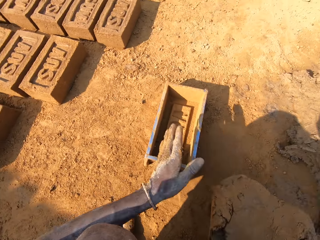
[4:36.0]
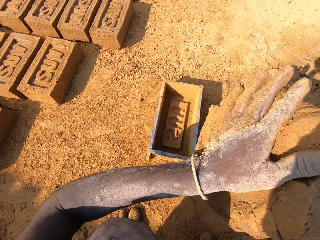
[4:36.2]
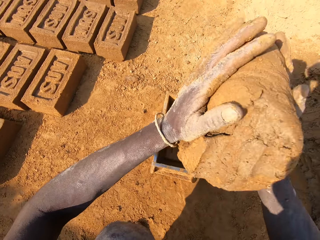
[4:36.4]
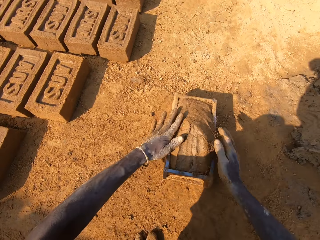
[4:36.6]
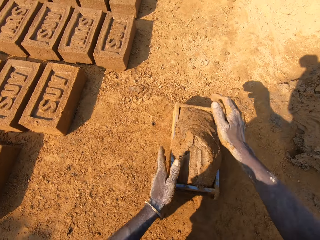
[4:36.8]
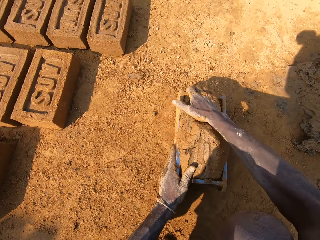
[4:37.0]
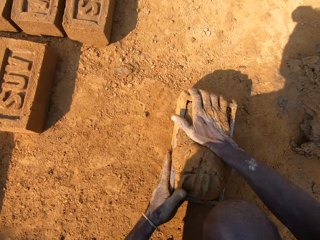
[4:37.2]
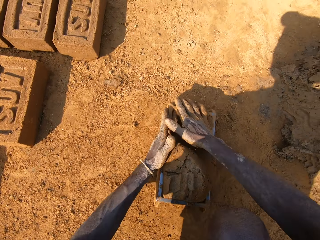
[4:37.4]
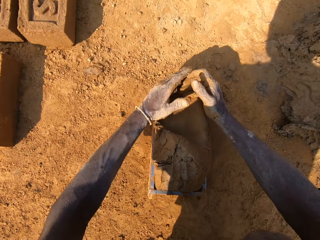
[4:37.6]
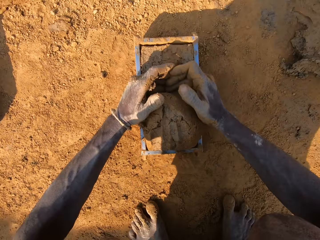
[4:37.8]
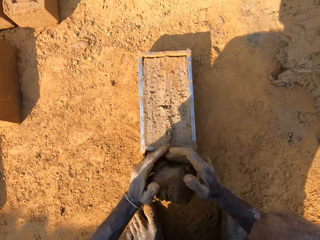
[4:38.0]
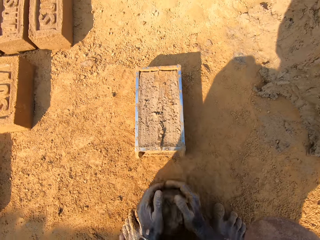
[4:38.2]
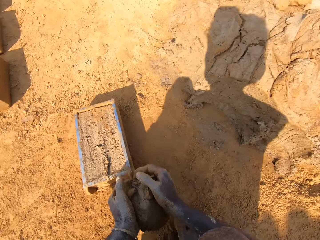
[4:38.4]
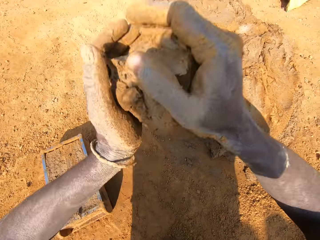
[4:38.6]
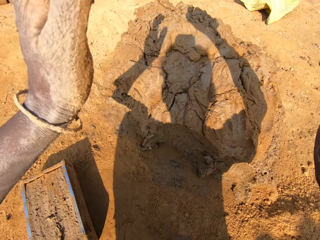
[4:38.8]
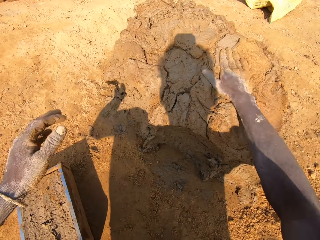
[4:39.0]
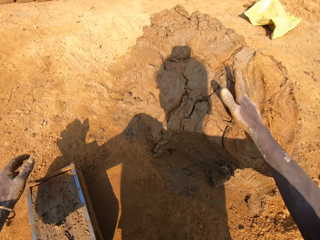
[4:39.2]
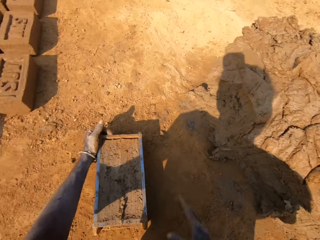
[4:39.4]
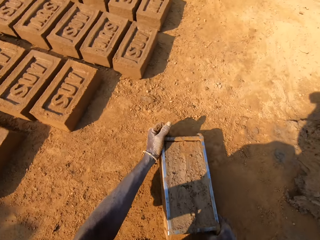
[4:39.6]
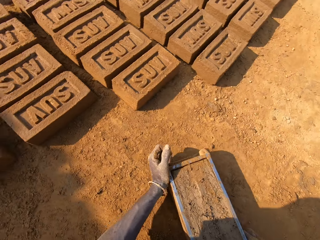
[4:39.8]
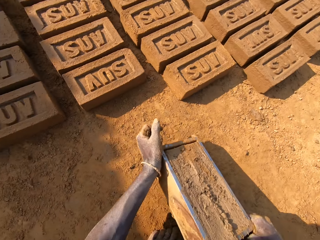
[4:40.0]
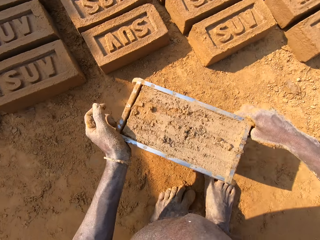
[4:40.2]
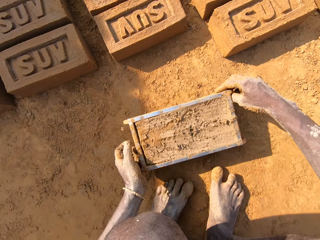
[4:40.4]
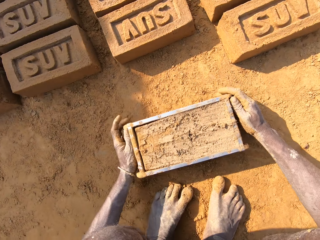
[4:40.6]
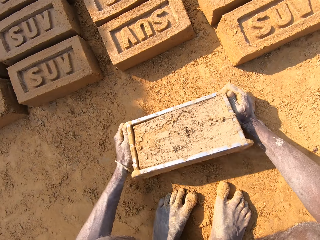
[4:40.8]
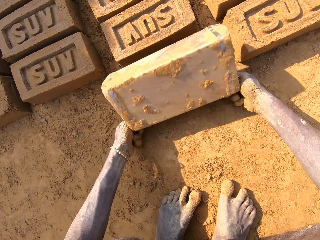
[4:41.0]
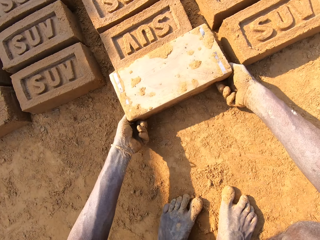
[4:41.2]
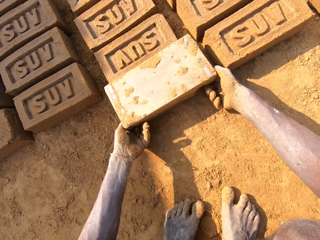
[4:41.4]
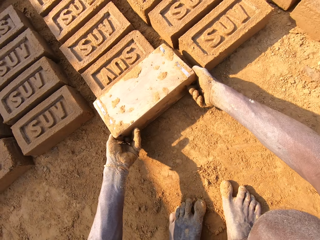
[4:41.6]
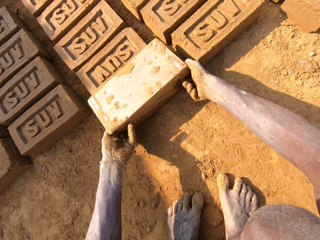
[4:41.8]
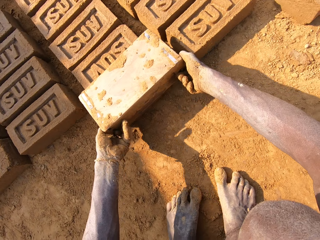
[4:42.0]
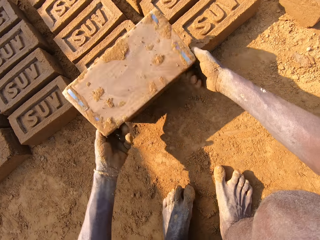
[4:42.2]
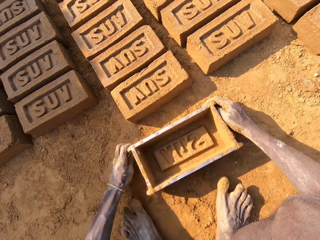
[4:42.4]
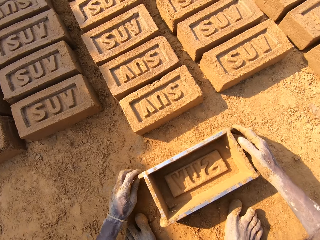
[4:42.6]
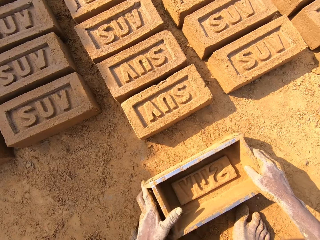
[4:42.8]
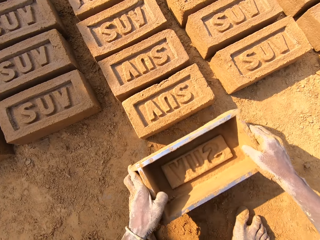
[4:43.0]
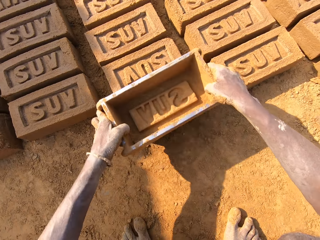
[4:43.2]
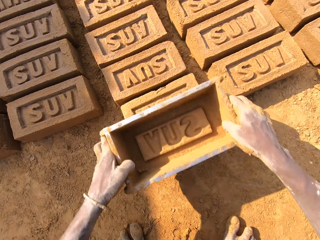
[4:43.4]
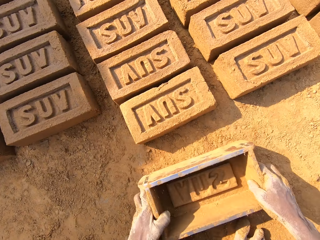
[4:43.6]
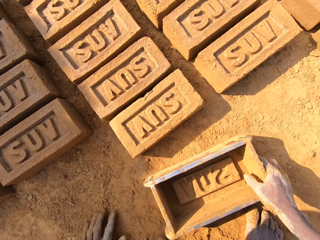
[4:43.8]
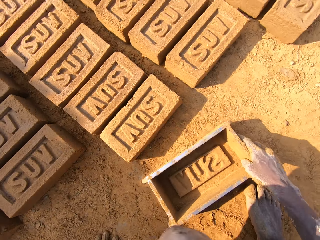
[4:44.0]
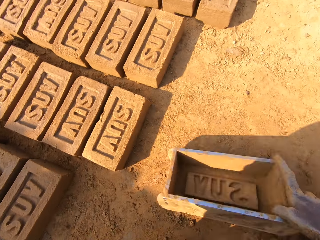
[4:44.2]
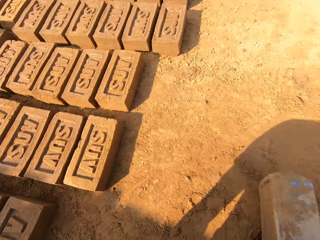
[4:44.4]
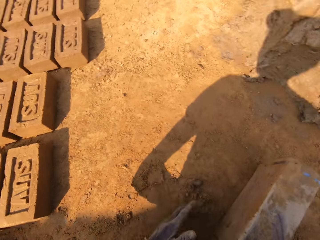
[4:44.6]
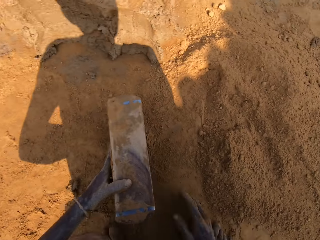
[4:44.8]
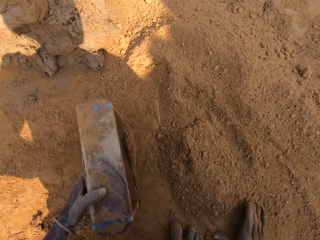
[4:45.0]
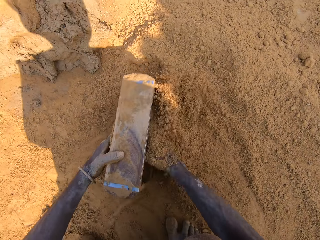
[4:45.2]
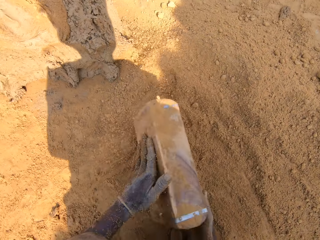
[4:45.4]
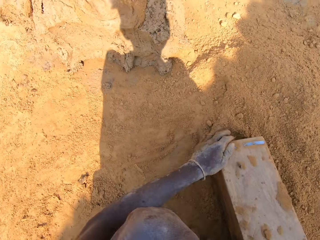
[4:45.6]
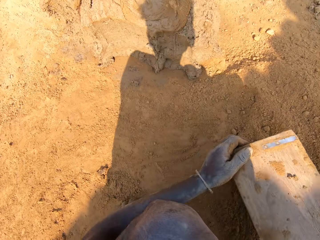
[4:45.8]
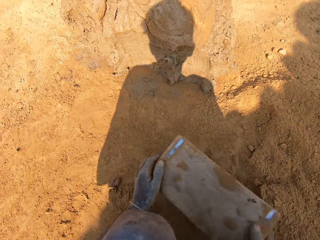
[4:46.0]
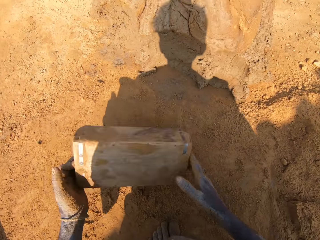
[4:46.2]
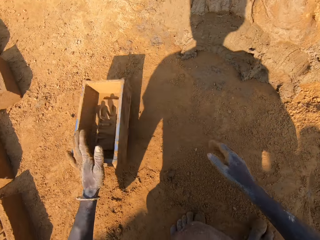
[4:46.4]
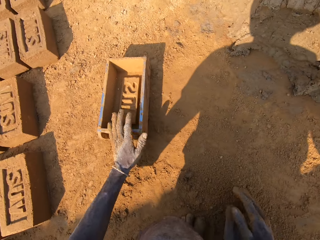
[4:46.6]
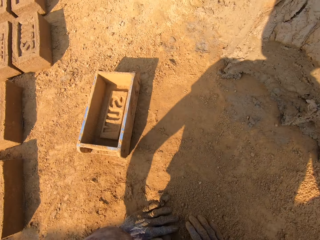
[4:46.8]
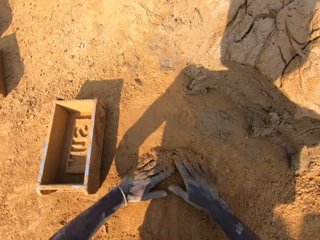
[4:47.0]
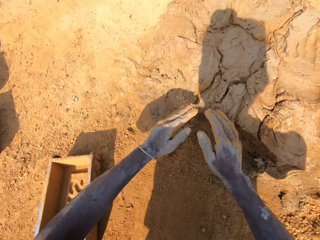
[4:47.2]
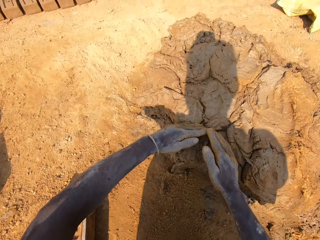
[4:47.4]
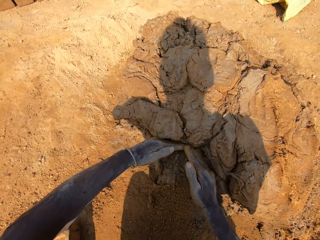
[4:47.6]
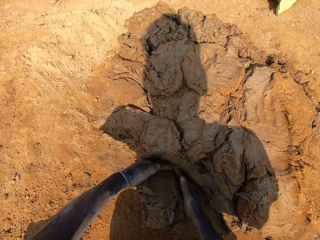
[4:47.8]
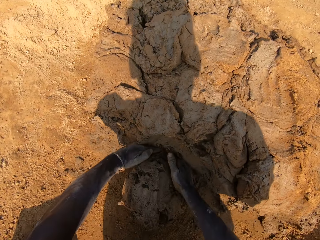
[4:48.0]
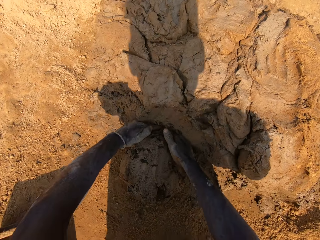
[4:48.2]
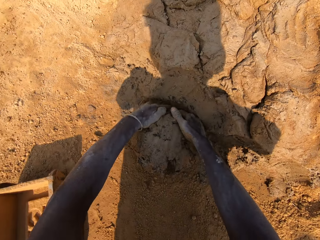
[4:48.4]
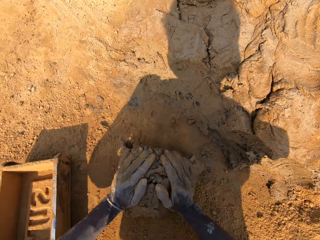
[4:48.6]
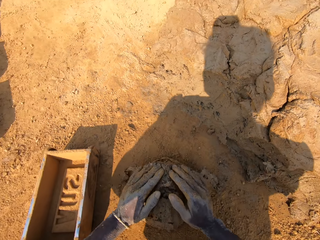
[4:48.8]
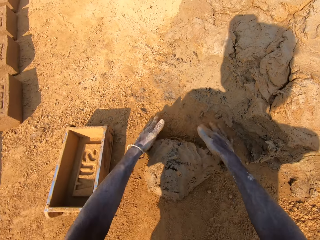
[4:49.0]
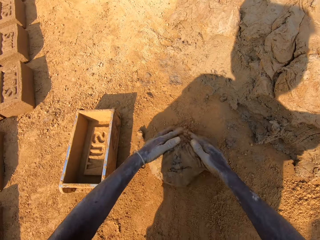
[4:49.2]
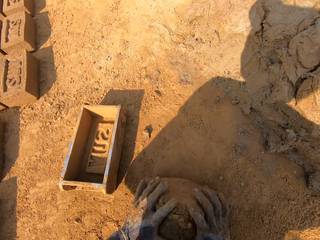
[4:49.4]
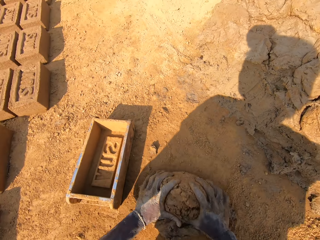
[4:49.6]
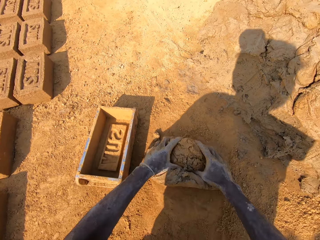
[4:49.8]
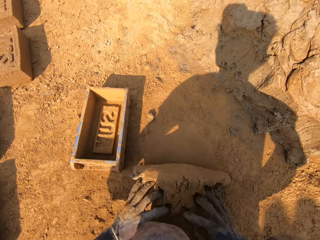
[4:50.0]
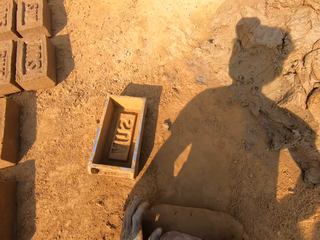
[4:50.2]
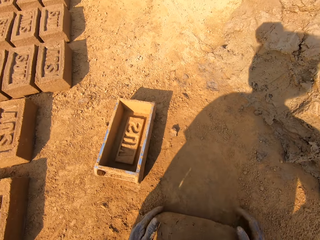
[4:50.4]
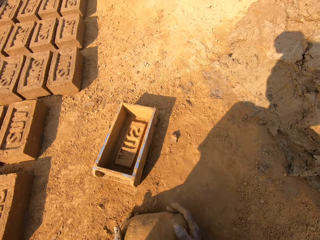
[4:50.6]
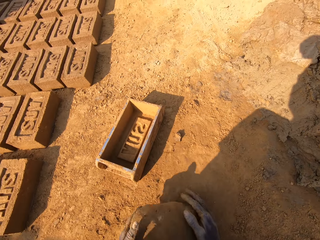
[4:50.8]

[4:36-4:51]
The camera wearer moves a molding box or brick mold near. They put clay in the brick mold. They cut clay. They take extra clay from the molding box. They throw the extra clay on the clay heap. They pick up the brick mold on the ground. They pour out clay from the molding box. They put a brick on the ground. They hold the molding box. They align the brick on the ground. They put sand in the brick mold. They pour sand on the ground. They put the brick mold on the ground. They cut clay. They pick up a chunk of clay. They mold the clay on the ground.

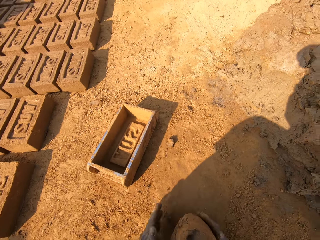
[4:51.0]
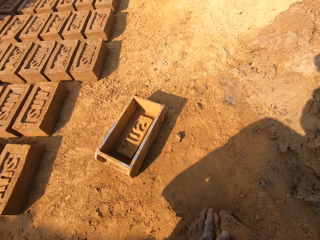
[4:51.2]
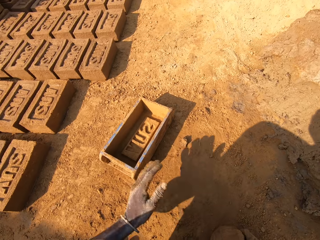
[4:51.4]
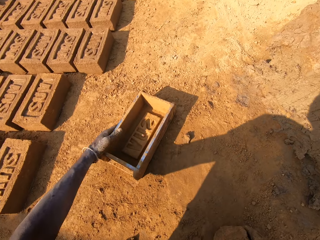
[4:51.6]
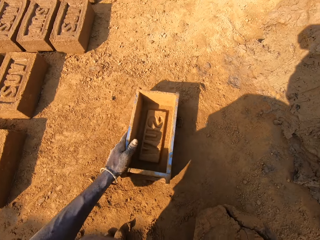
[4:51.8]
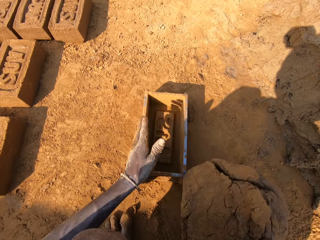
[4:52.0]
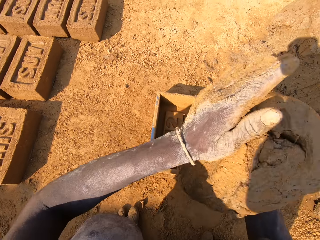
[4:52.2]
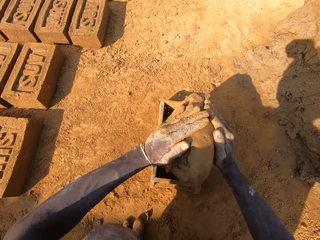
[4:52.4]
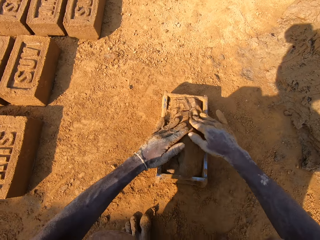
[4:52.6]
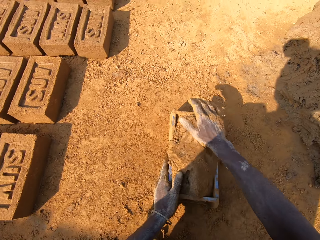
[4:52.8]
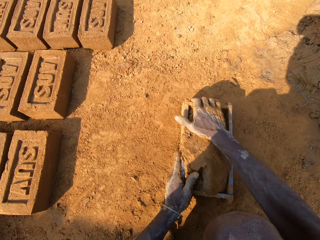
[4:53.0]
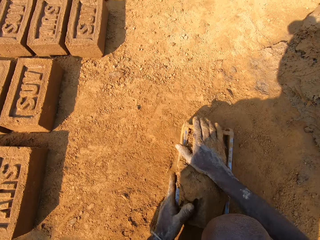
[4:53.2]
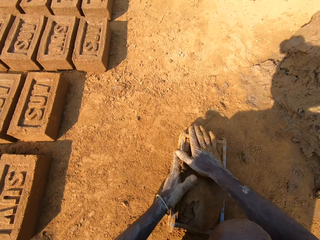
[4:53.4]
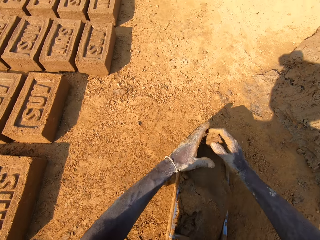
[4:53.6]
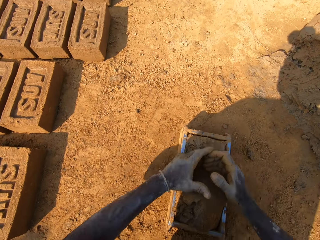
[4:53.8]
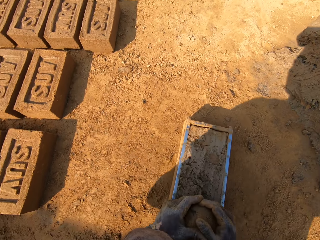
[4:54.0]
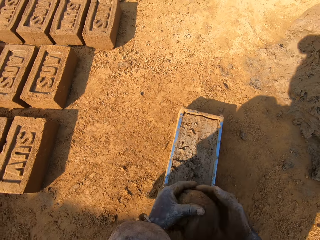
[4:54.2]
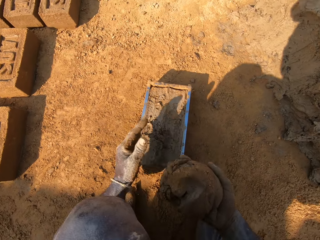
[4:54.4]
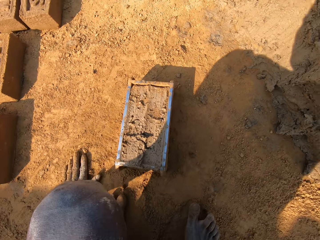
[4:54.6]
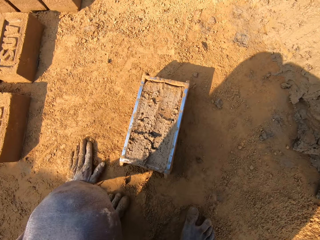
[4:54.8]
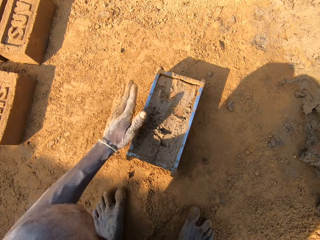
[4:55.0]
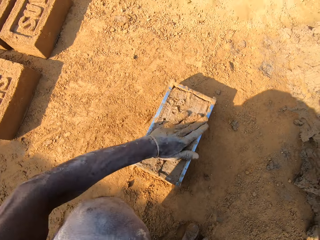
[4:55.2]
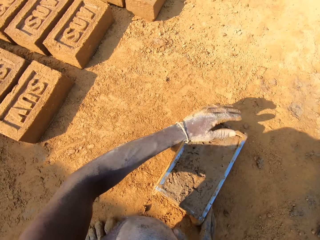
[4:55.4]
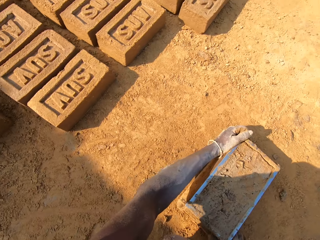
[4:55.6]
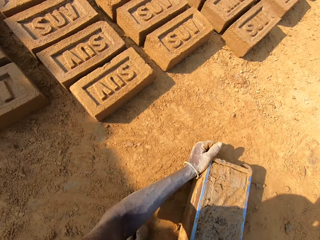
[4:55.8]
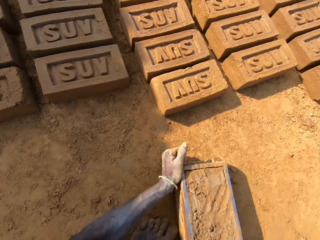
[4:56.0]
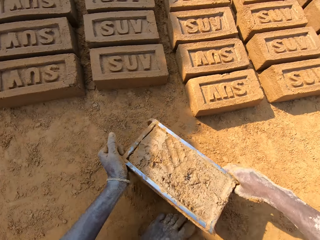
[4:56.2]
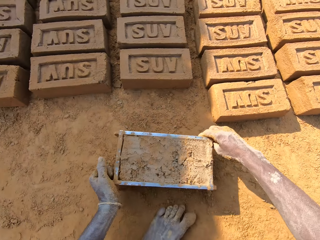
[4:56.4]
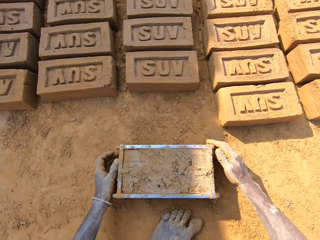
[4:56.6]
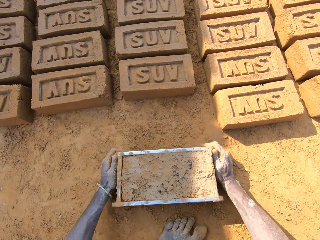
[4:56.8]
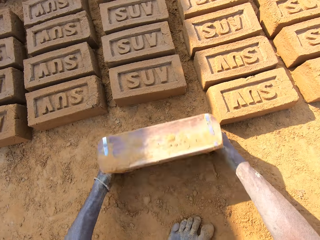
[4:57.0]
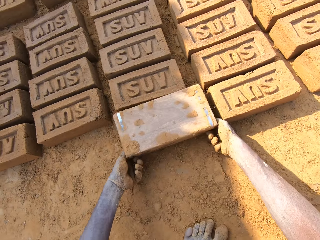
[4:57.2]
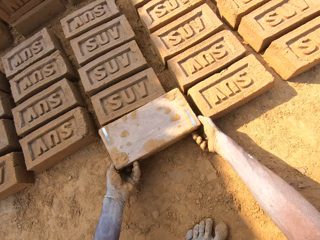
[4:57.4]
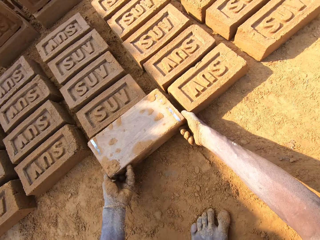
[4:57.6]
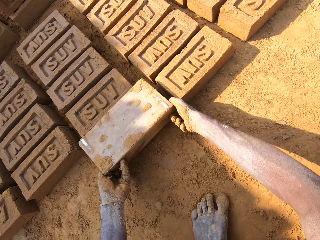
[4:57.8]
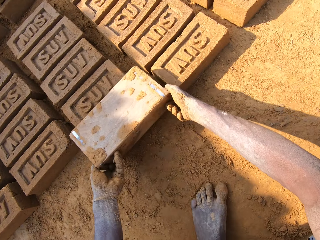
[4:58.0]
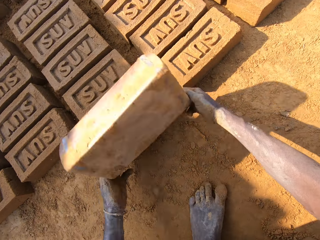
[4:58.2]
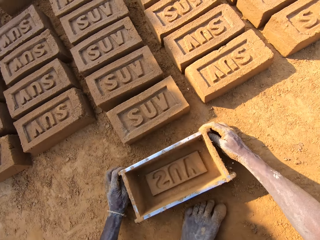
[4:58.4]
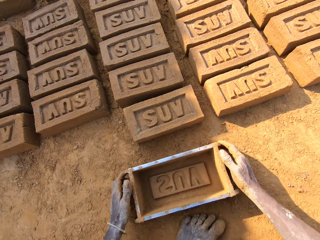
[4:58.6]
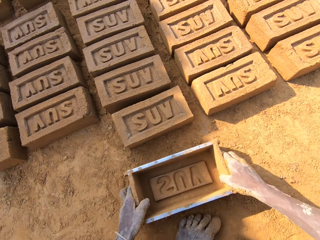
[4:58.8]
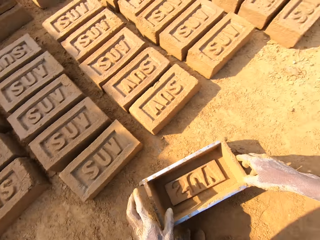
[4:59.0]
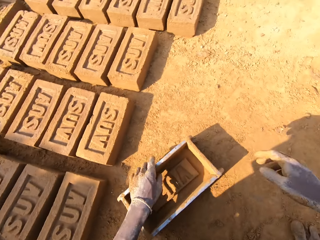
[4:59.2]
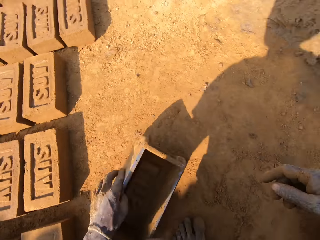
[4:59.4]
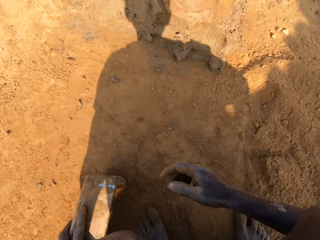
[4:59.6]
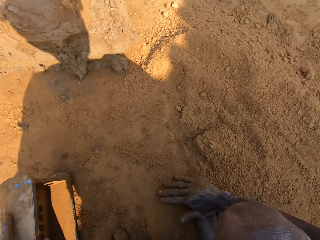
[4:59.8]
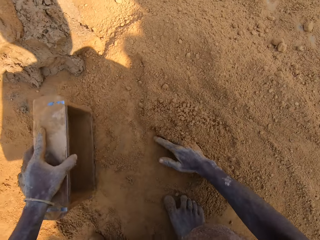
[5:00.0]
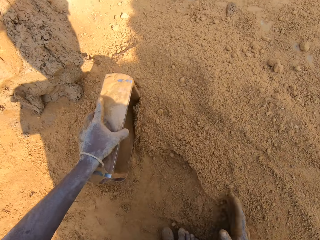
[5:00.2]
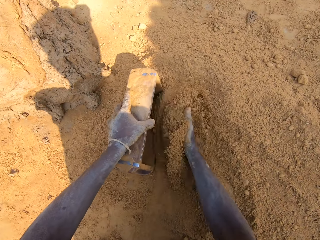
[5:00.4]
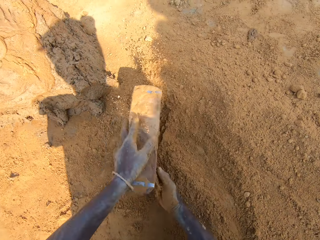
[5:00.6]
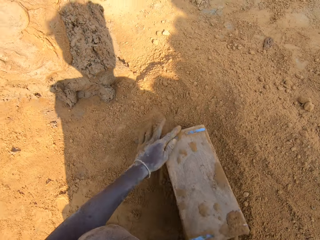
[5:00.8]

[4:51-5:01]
The camera wearer puts clay in a brick mold or molding box. They move the molding box near. They cut clay in the brick mold. They remove the extra clay from the molding box. They put clay on the heap of clay. They pick up the brick mold on the ground. They move the molding box. They put a brick on the ground. They pour out the clay from the molding box. They pick up the brick mold on the ground. They put sand in the brick mold.
